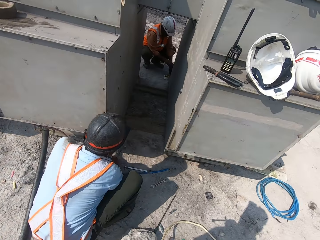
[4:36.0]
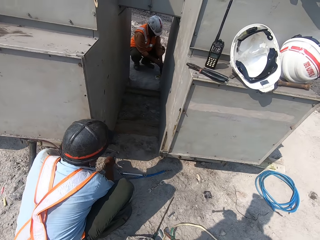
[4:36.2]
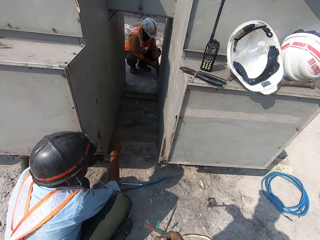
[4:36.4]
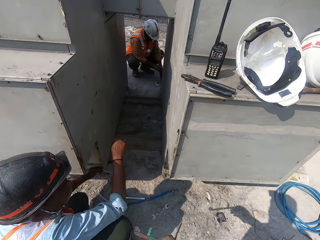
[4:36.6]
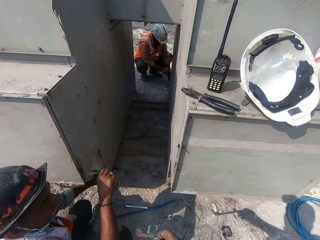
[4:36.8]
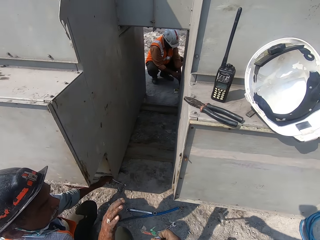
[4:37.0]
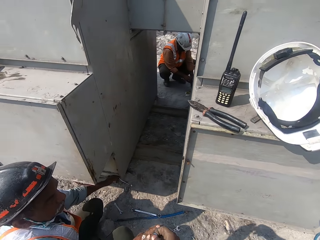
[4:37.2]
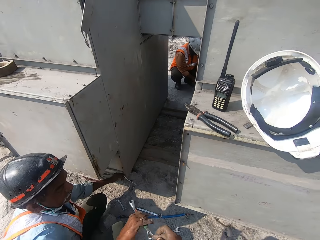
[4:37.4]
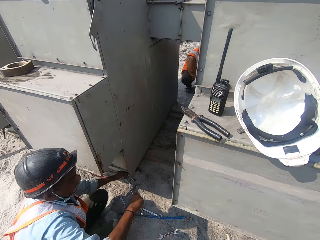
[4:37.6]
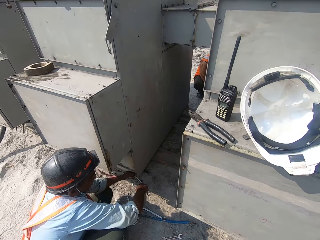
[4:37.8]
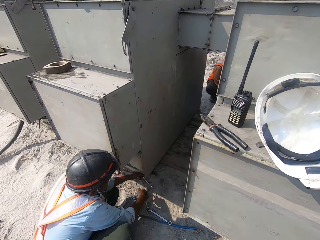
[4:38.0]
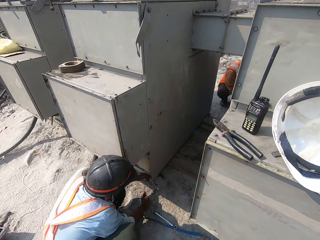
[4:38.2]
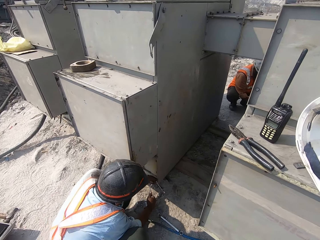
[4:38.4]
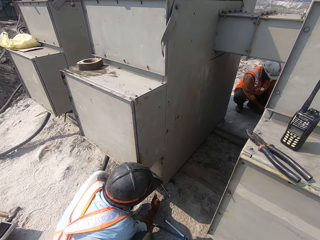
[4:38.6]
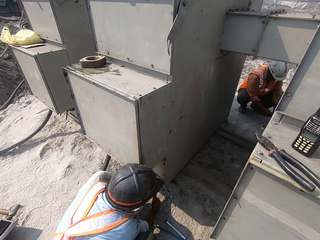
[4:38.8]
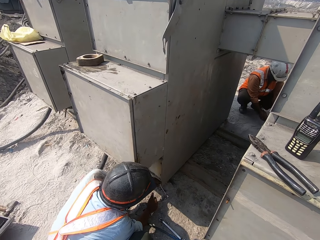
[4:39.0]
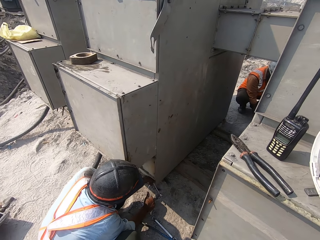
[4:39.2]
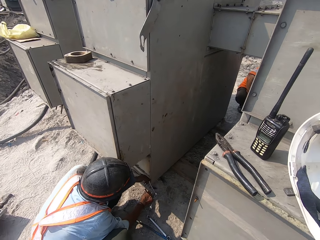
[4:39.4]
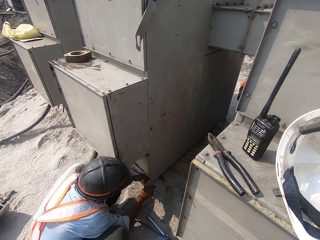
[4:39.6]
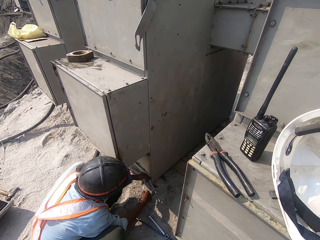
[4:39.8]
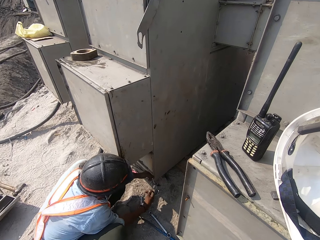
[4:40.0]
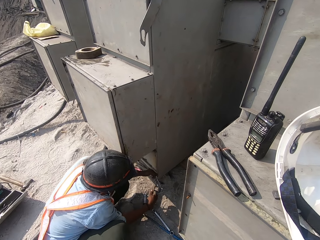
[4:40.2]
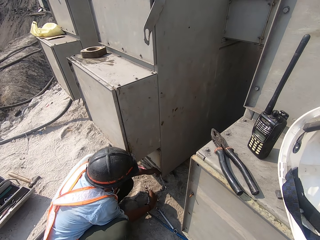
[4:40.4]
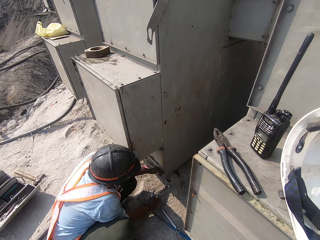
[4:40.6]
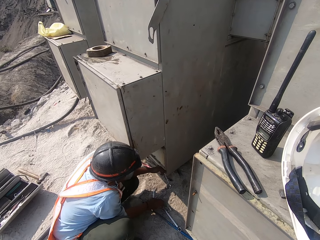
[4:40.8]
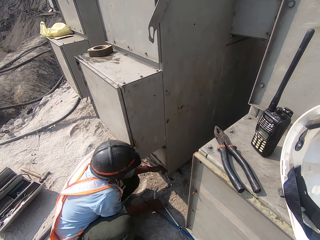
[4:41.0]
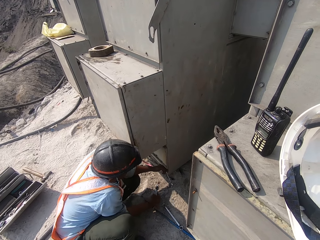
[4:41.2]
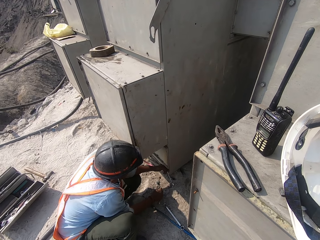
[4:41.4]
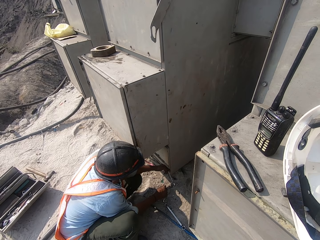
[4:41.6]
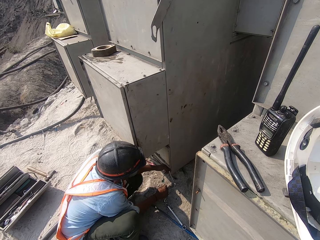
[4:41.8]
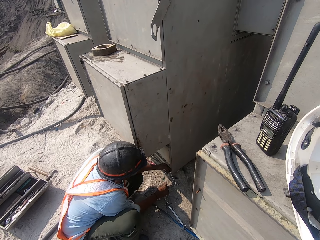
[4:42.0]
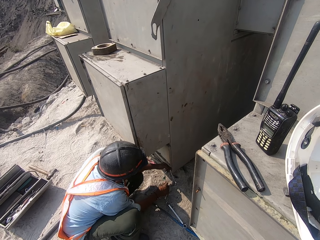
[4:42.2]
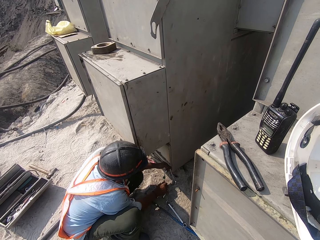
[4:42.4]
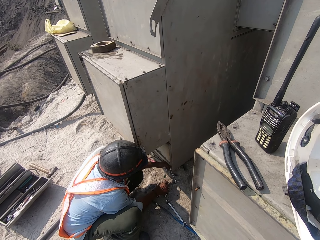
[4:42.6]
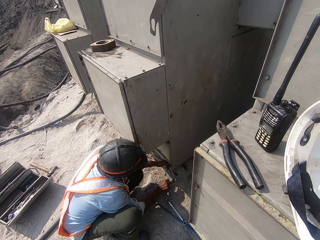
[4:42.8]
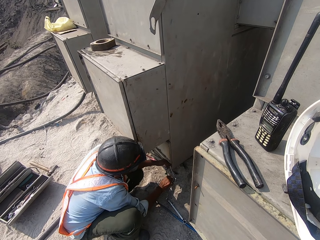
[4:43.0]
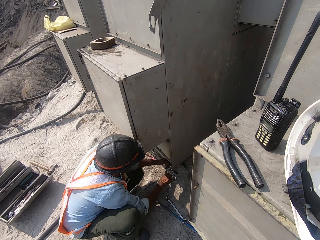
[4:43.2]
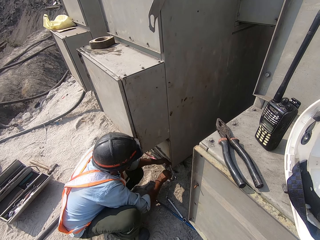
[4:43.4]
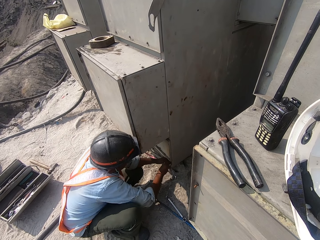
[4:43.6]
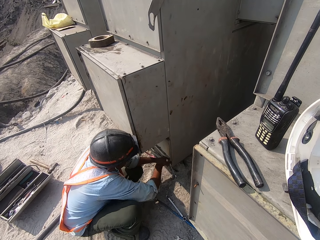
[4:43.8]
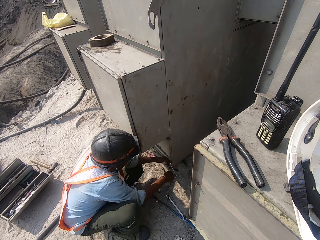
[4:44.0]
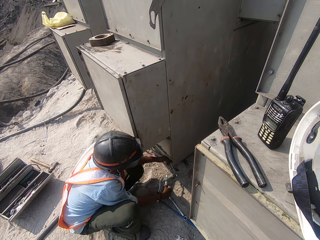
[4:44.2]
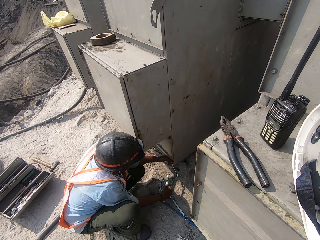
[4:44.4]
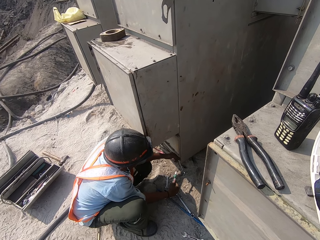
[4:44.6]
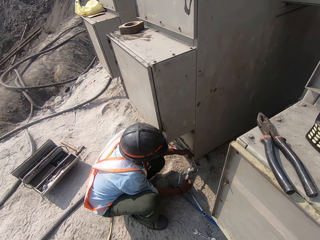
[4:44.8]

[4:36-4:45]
The camera wearer gives a man a spanner. The man fixes a cable with the spanner.

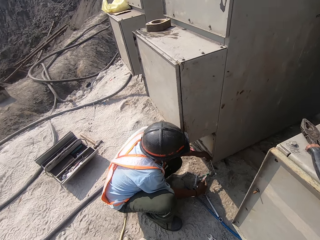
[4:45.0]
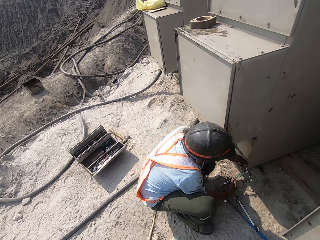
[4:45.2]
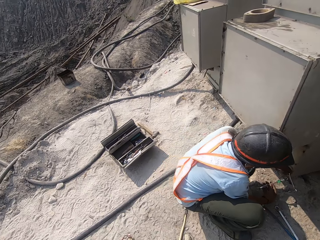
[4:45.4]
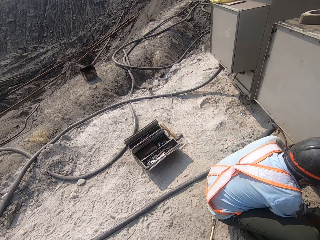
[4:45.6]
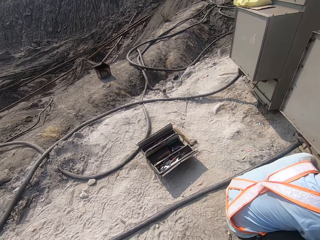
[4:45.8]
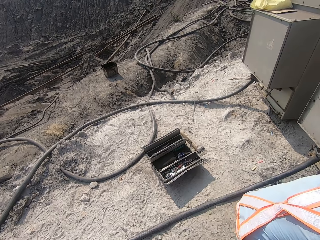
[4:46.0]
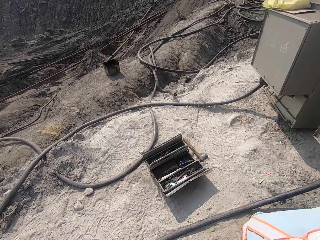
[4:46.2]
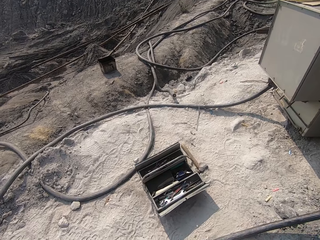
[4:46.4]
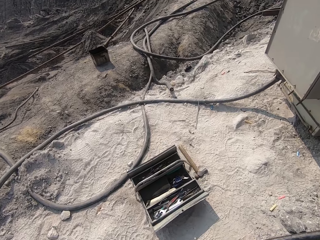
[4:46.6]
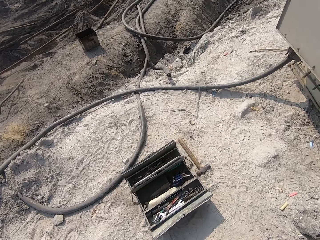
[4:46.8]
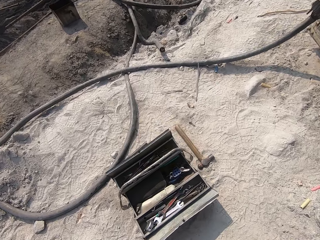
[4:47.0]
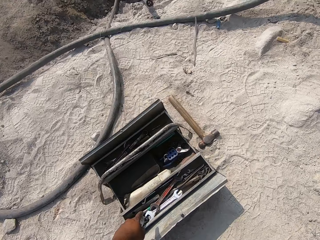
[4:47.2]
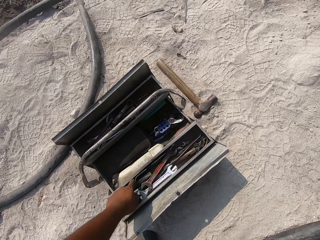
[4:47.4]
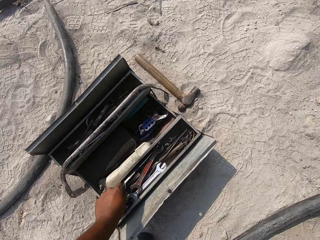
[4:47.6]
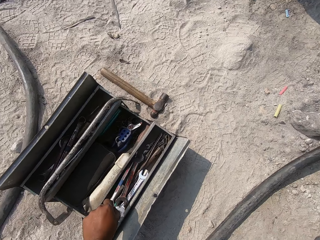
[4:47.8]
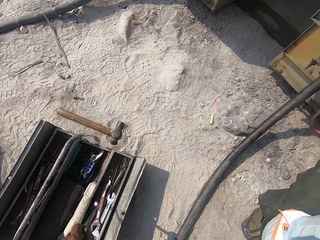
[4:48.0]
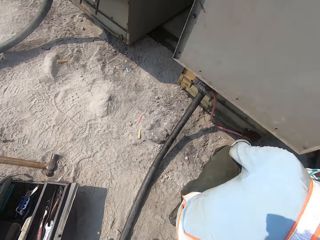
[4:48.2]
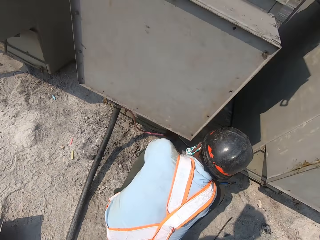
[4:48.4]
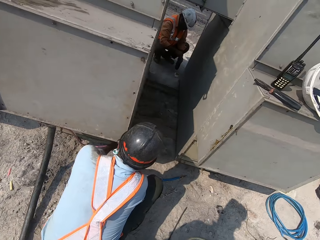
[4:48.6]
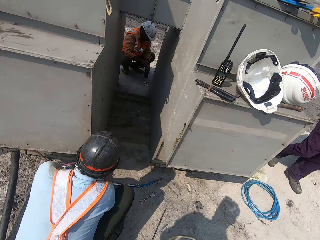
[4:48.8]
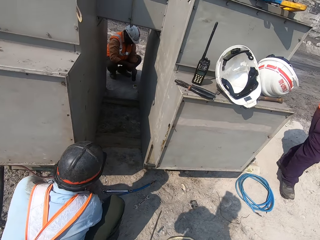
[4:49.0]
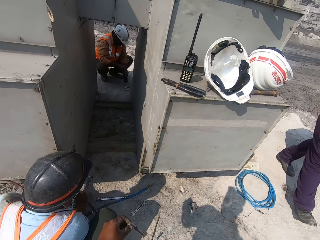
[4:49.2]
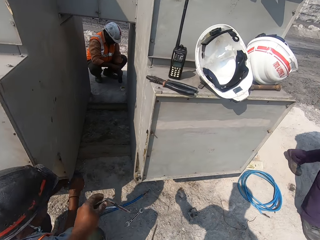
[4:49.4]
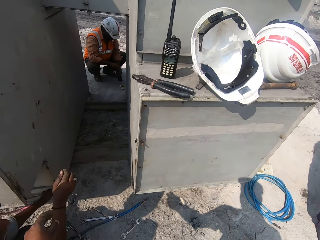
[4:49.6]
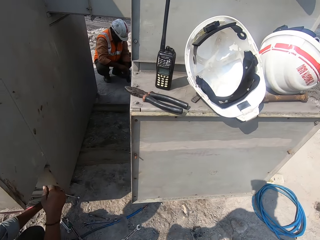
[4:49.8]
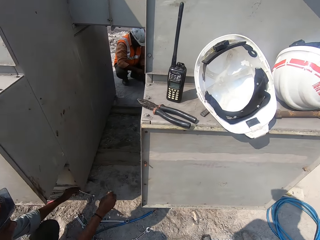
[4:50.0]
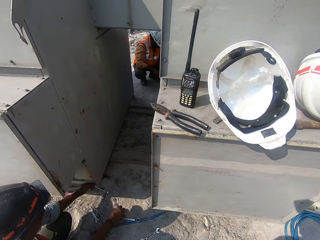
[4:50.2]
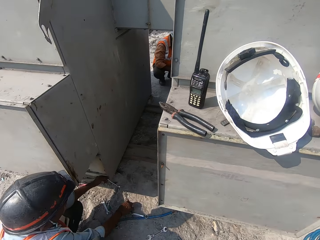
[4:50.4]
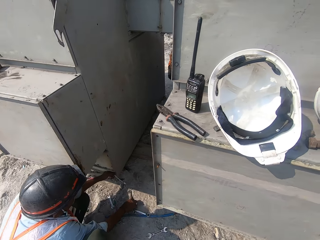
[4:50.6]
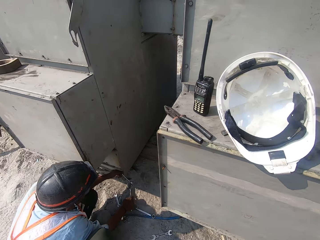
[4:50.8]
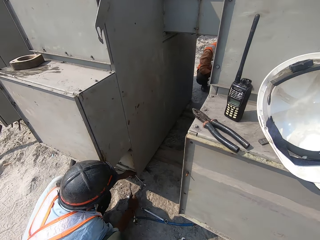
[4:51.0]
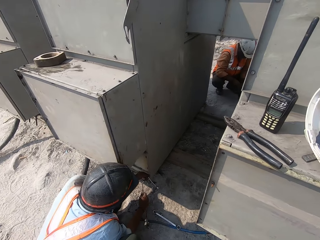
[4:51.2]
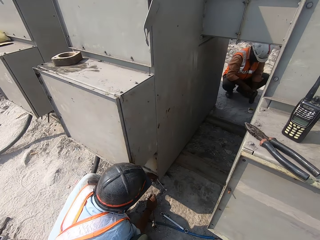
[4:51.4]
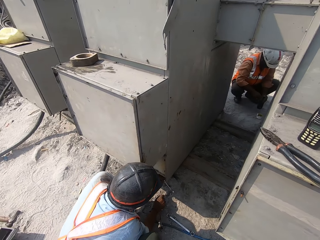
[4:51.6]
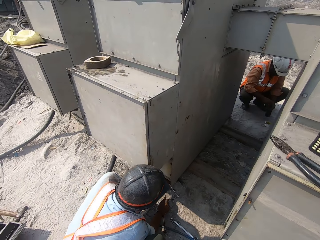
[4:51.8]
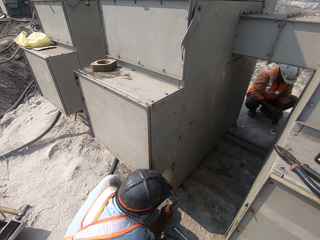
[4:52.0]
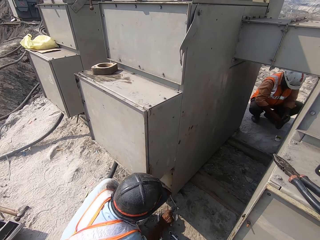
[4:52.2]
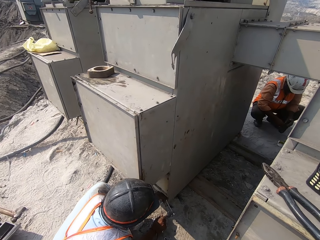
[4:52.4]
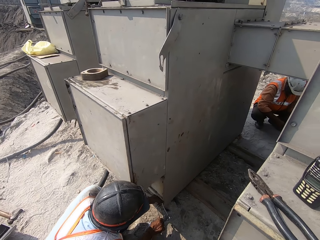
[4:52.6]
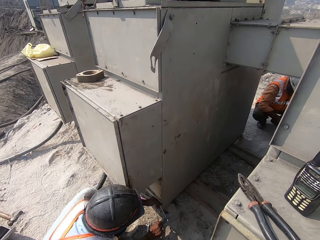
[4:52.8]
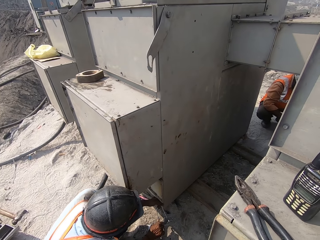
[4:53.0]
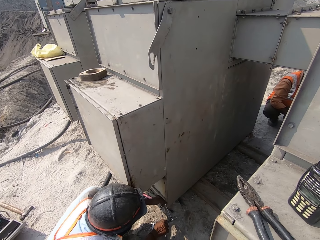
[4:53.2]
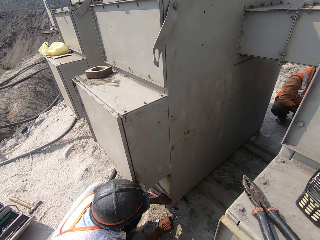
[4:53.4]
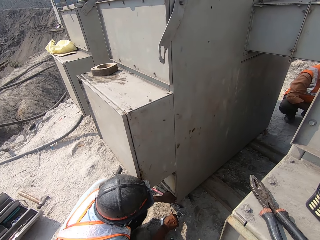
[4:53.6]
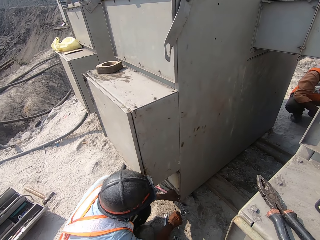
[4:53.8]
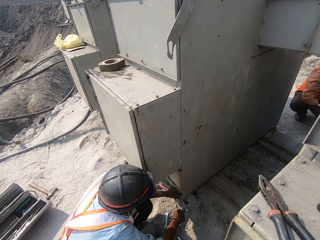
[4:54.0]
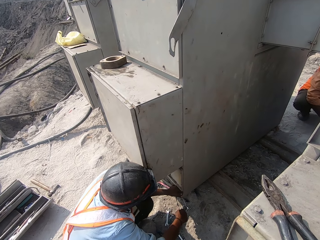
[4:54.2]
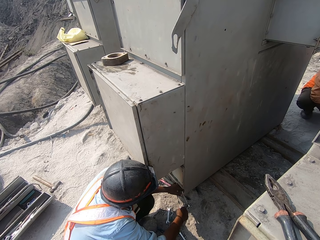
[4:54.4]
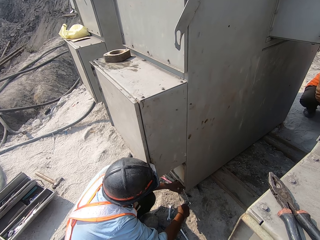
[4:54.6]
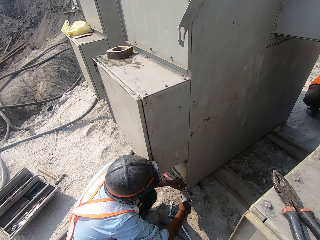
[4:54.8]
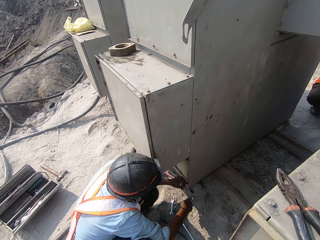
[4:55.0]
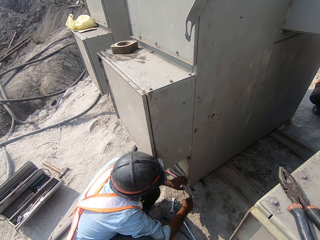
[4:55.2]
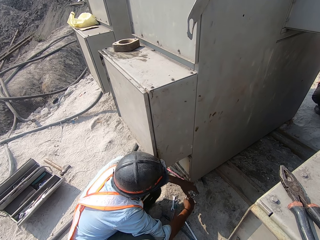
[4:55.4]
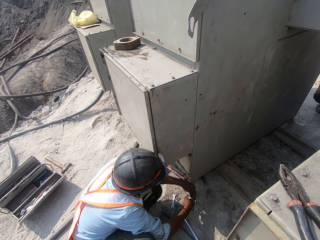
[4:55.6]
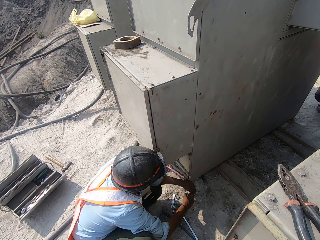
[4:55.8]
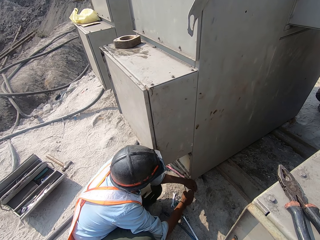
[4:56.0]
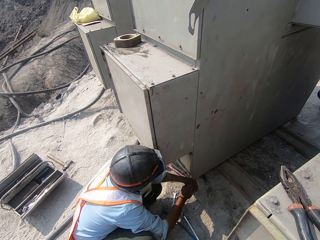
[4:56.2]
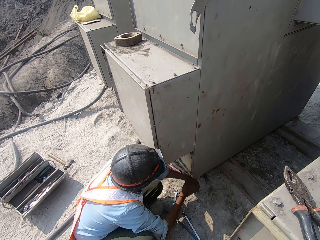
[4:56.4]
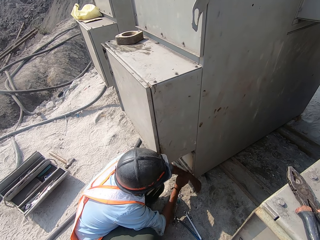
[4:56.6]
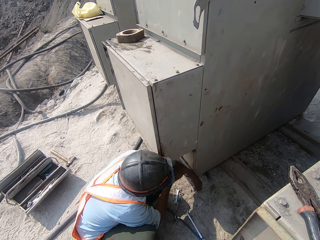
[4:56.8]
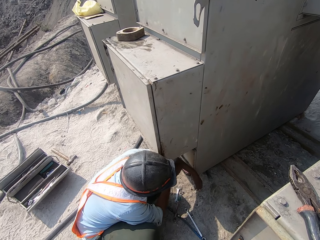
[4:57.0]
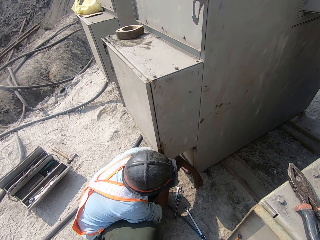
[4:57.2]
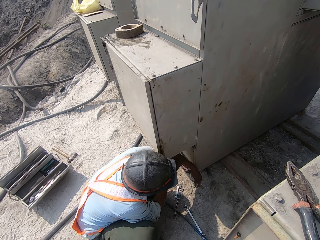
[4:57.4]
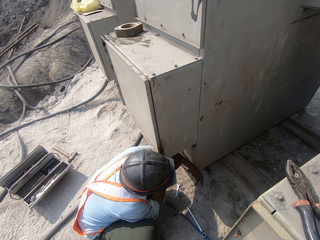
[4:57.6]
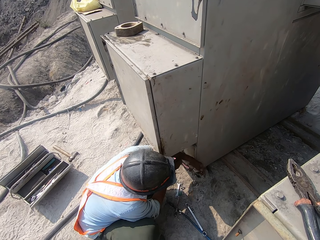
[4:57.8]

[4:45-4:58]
The camera wearer walks across the compound. They pick up a spanner from the tool box and throw the spanner down. A man picks up the spanner. The camera wearer looks at the man. The man loosens the nut with the spanner.
